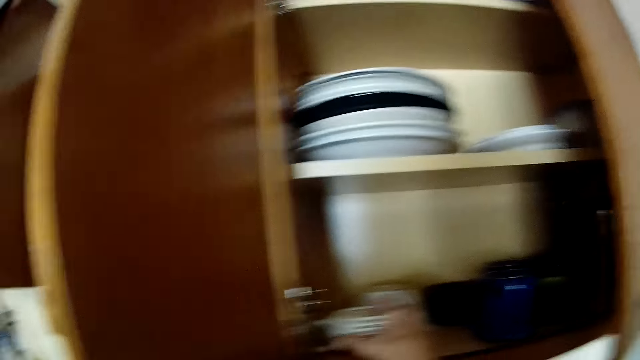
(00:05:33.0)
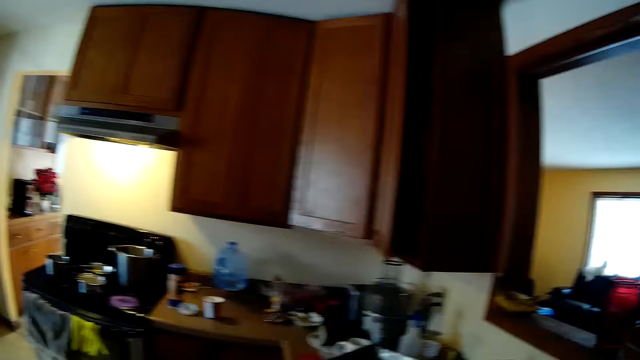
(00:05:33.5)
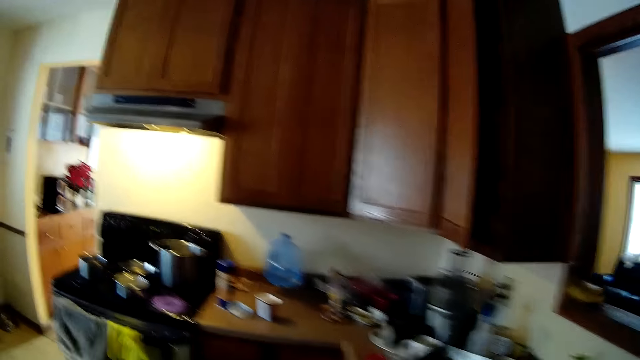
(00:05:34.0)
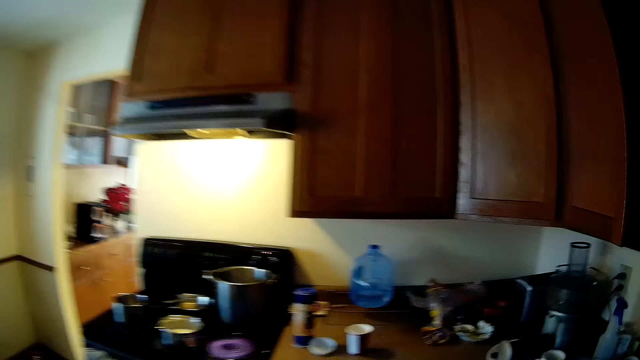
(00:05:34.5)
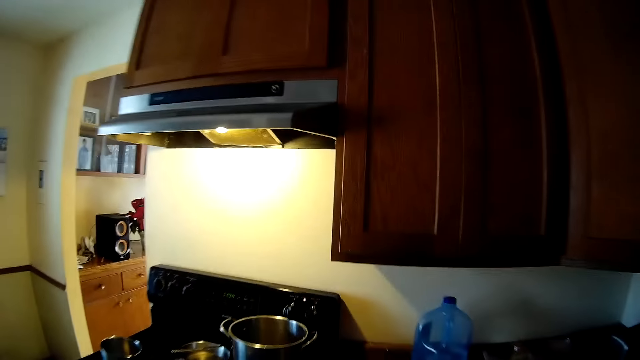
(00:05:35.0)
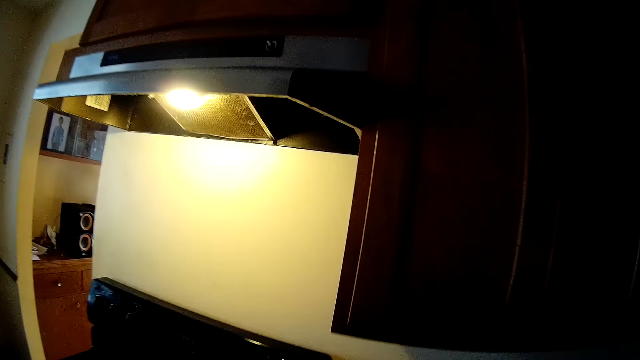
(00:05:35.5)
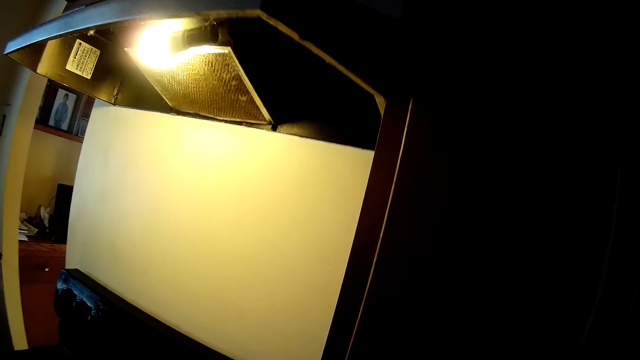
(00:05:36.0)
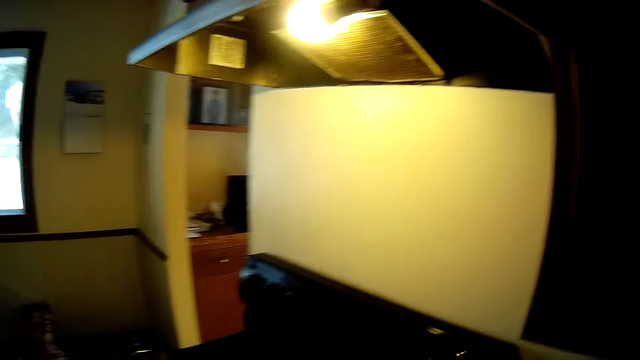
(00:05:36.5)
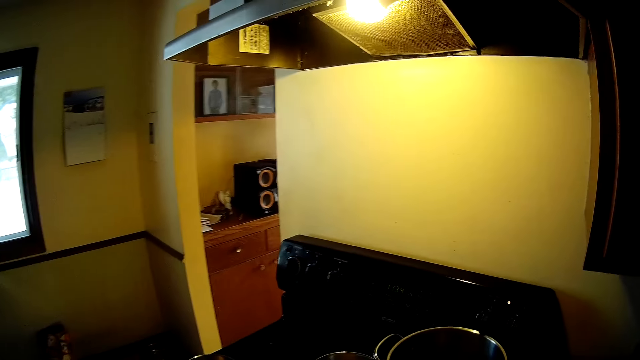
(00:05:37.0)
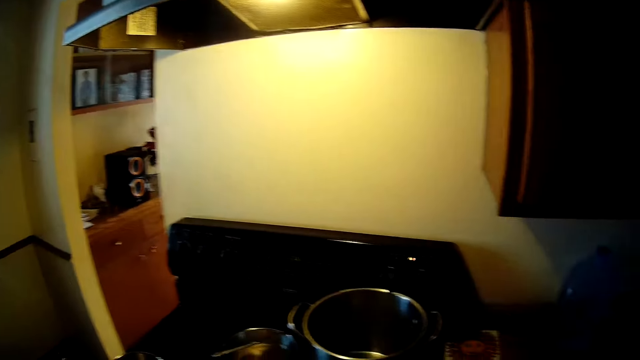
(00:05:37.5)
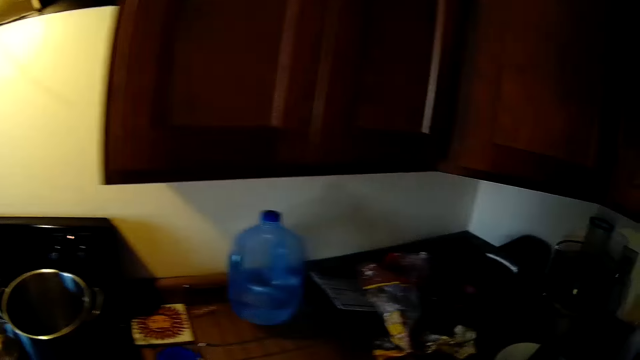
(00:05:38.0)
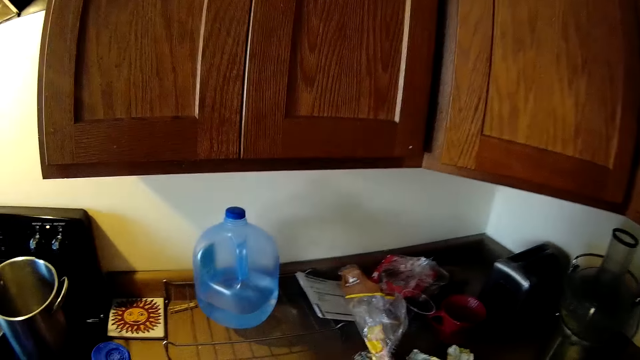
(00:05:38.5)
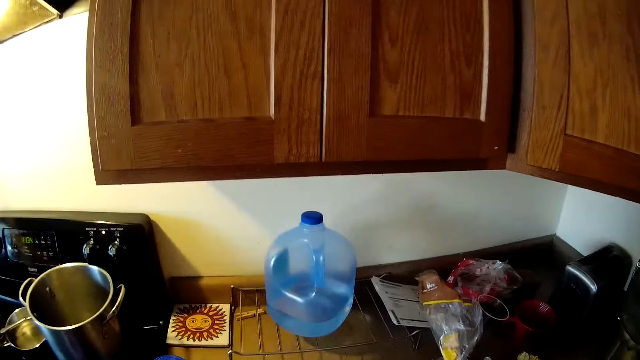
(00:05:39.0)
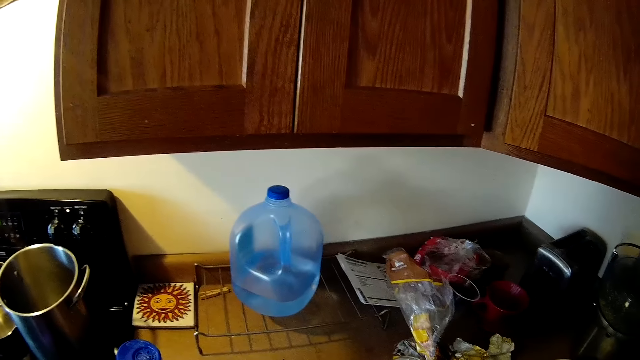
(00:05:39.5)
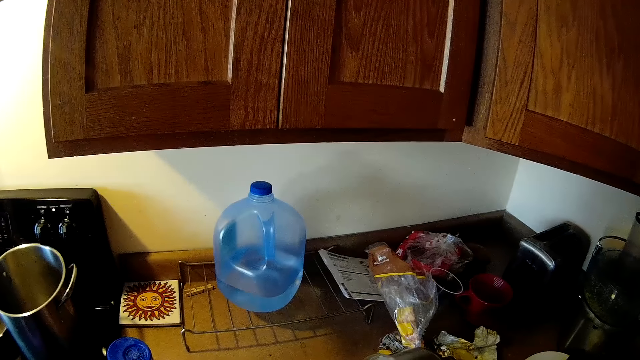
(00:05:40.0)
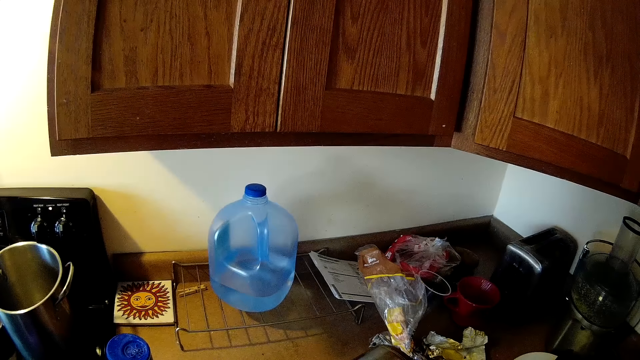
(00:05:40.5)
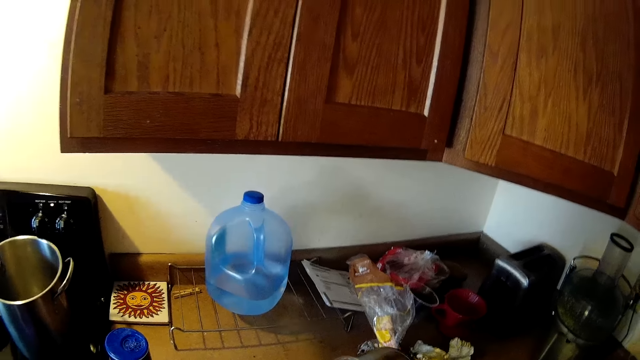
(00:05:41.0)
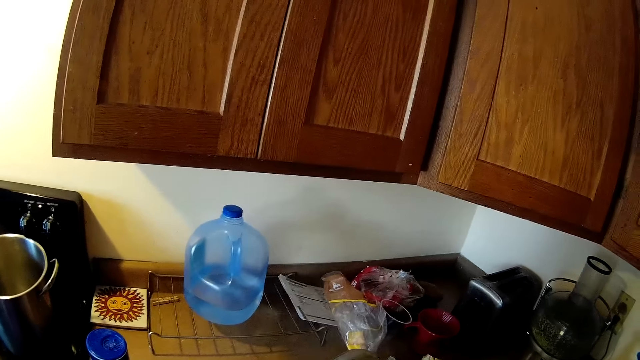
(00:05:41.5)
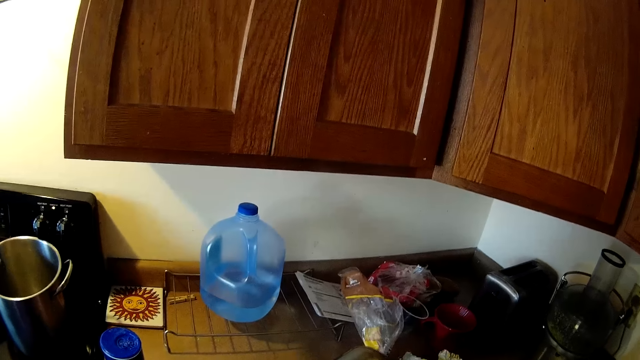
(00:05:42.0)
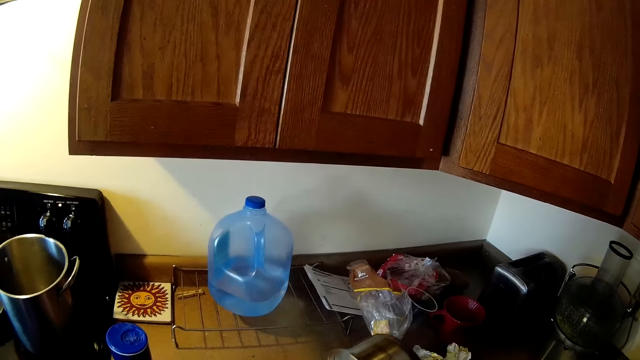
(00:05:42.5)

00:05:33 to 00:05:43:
The camera wearer serves the tea to the cup.

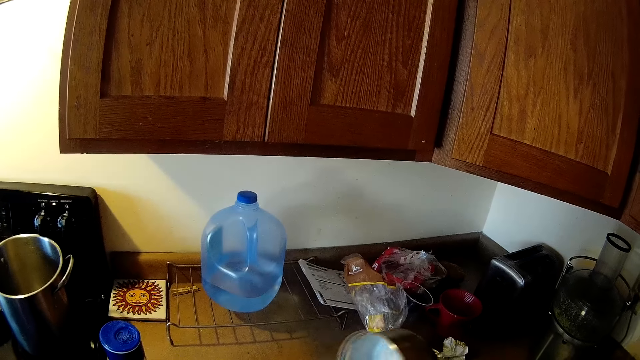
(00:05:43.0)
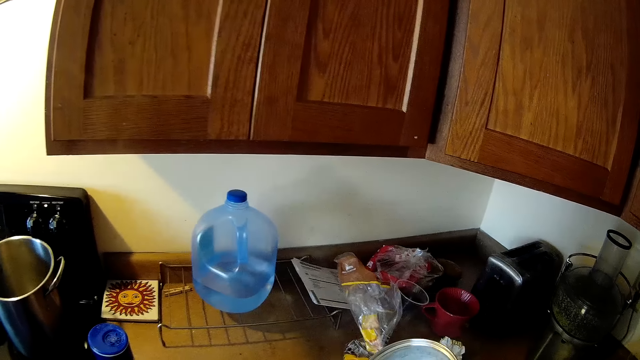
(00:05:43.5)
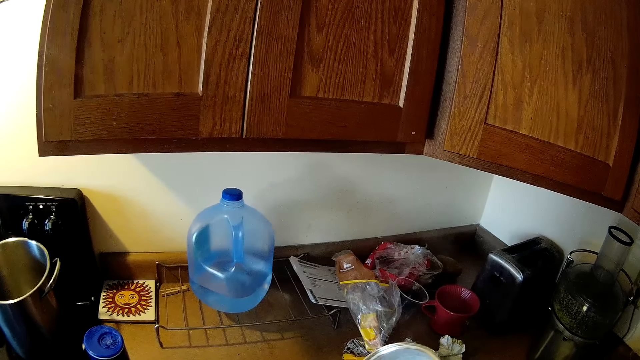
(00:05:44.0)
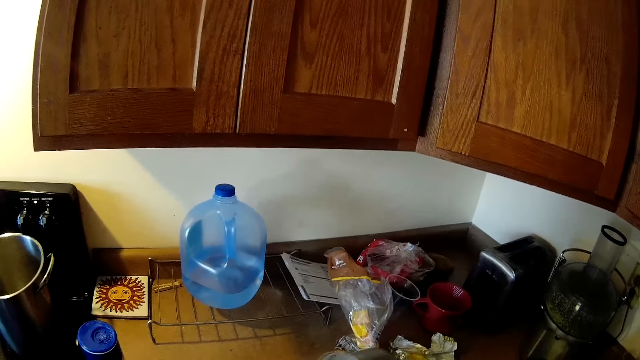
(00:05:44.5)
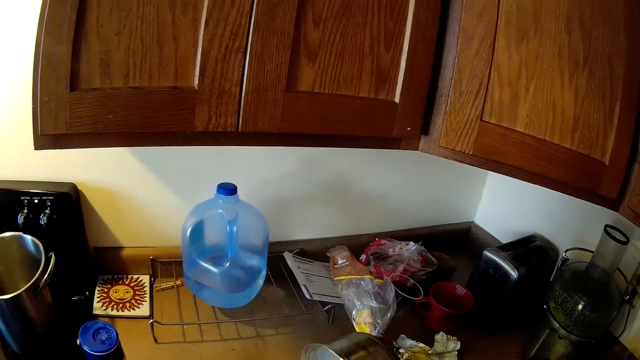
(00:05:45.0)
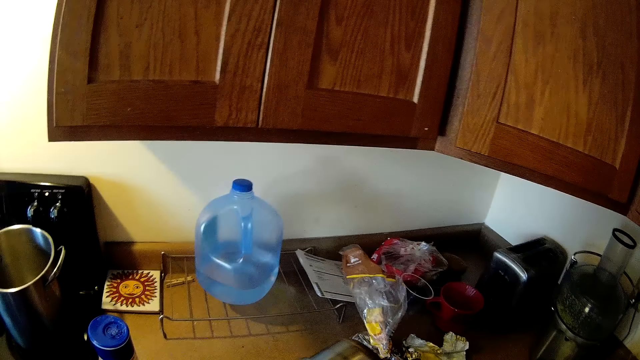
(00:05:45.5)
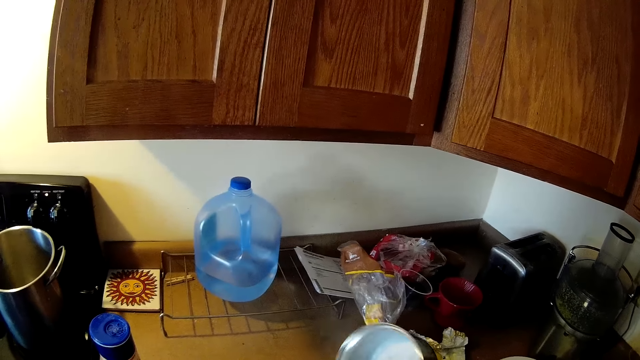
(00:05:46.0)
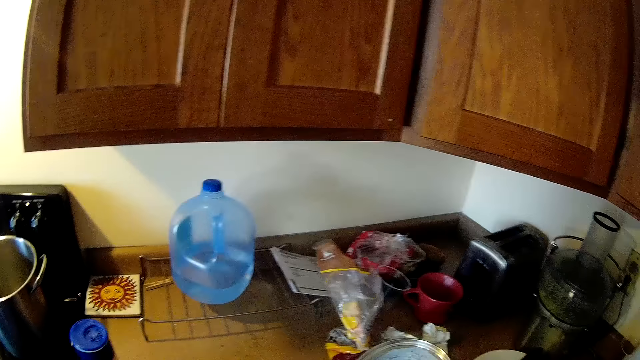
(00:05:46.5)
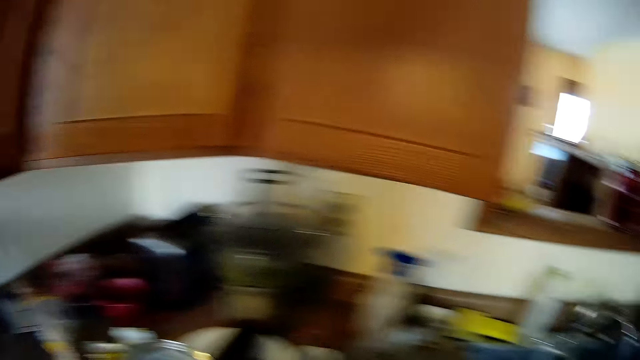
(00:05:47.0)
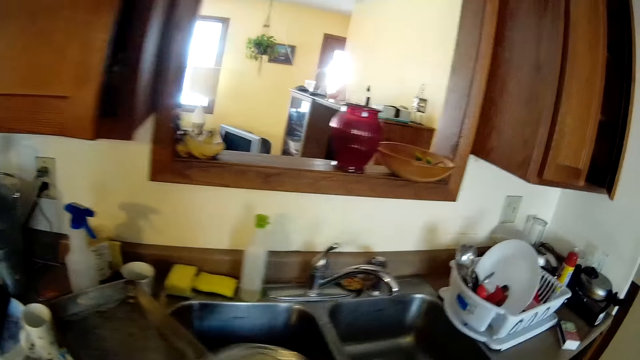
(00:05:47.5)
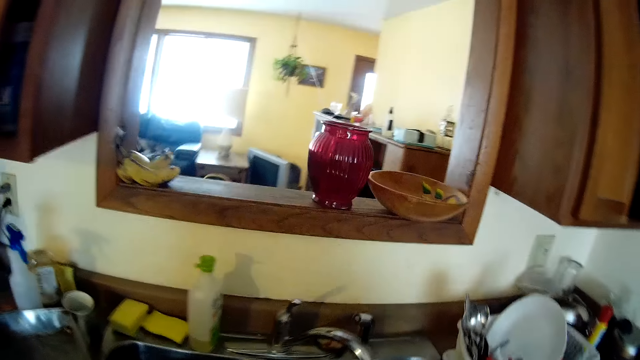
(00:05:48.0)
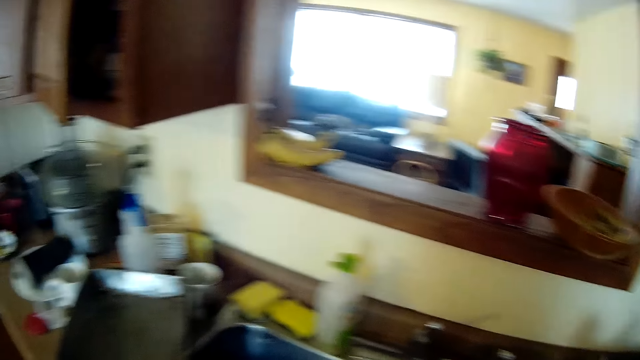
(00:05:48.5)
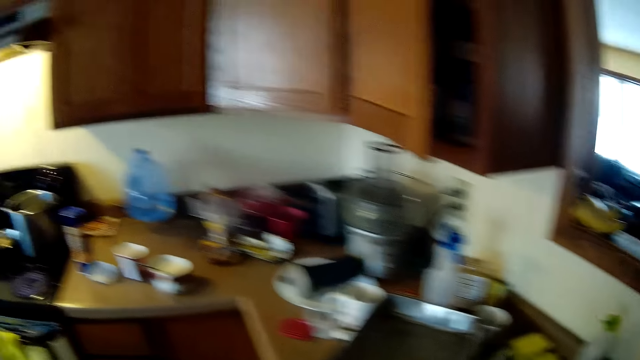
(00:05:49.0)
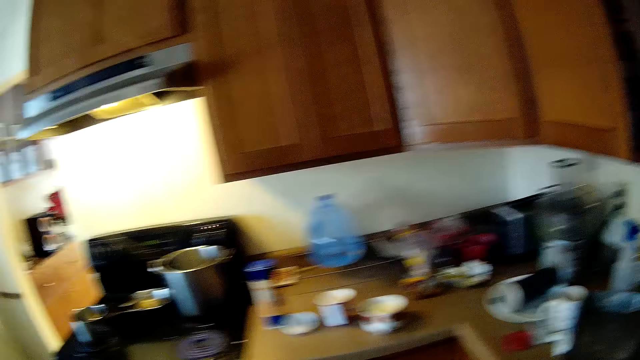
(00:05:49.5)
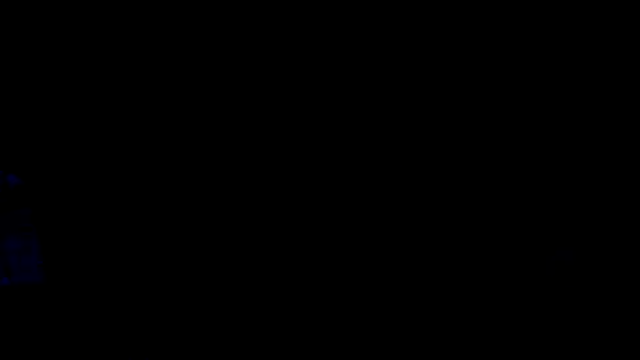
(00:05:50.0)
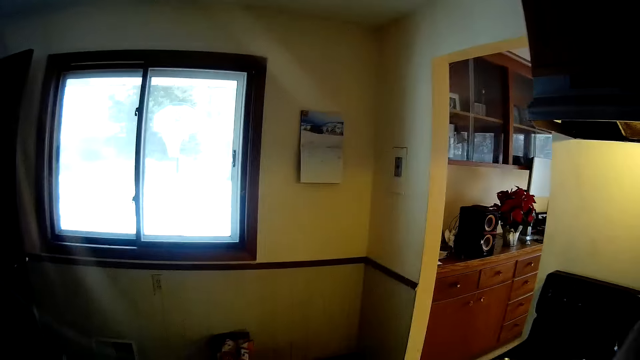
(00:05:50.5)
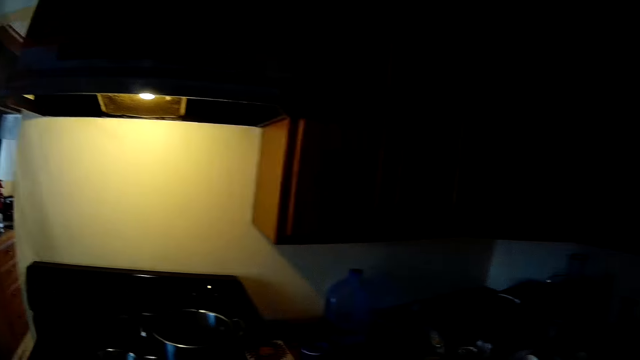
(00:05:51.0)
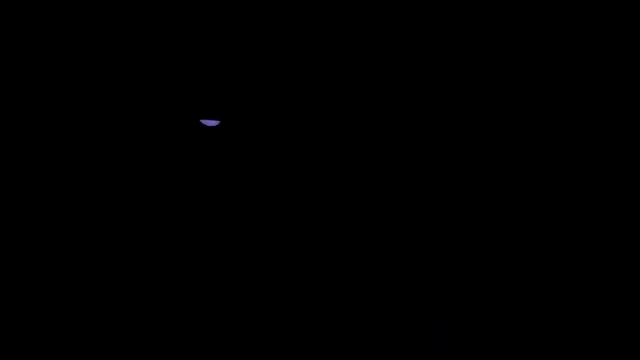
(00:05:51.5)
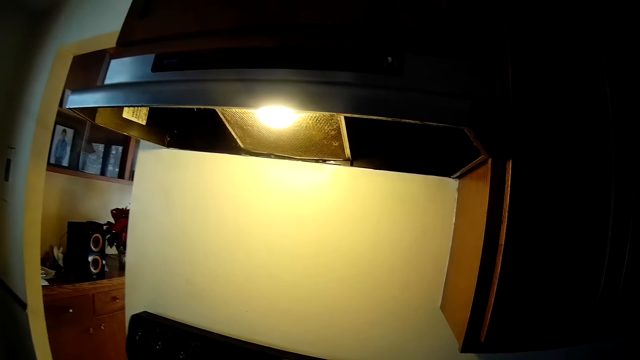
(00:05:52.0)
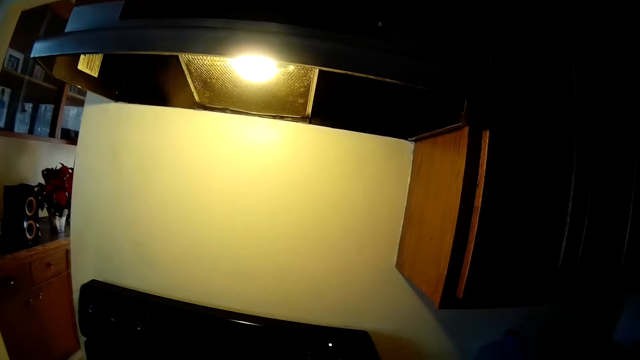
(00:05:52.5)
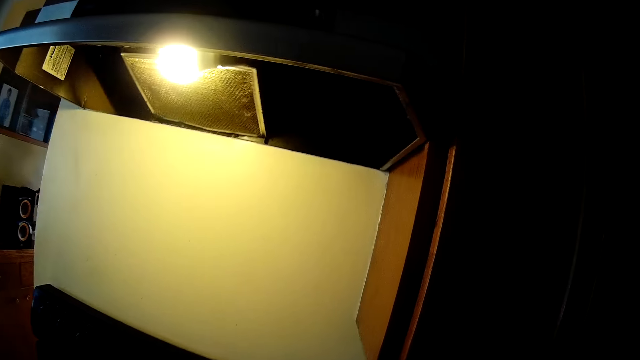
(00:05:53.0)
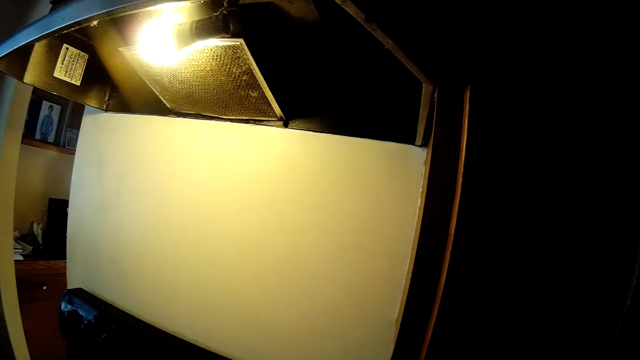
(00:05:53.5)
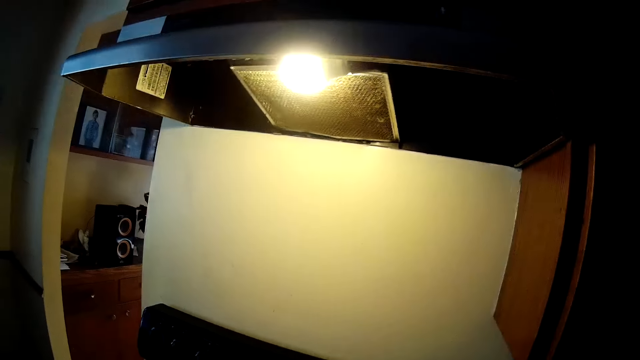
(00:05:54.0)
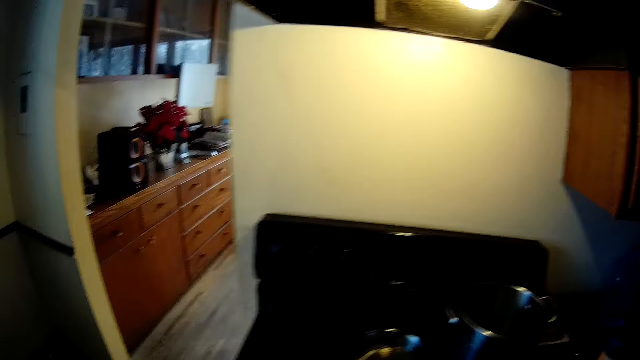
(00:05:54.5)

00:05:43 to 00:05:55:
The camera wearer holds a pot with her right hand. She drops the pot into the sink. She walks around the house.
